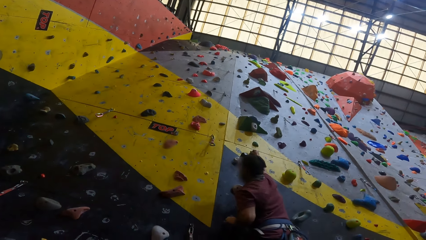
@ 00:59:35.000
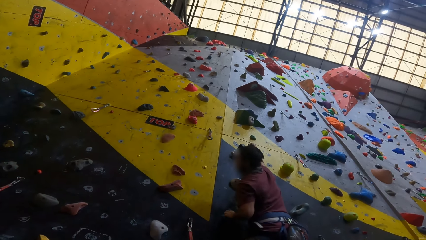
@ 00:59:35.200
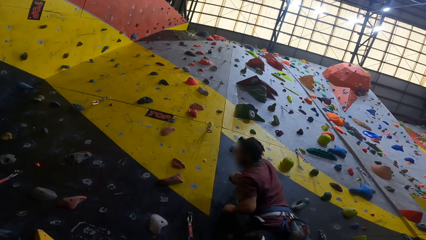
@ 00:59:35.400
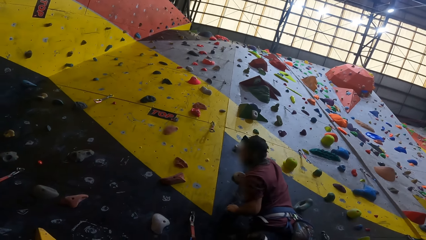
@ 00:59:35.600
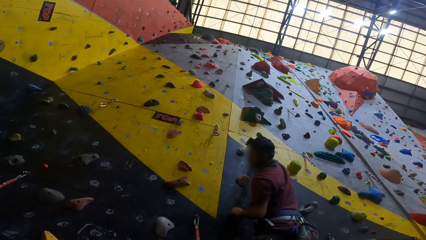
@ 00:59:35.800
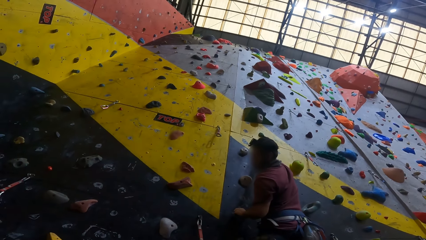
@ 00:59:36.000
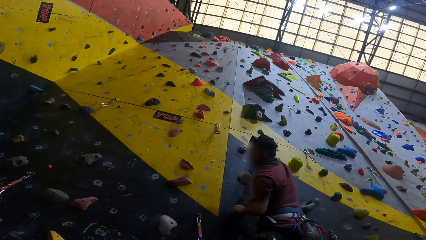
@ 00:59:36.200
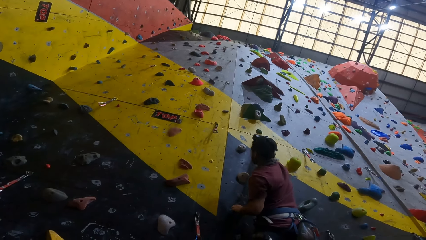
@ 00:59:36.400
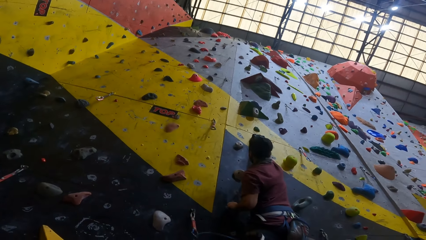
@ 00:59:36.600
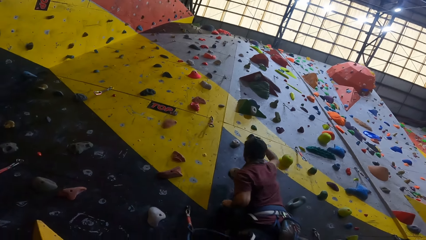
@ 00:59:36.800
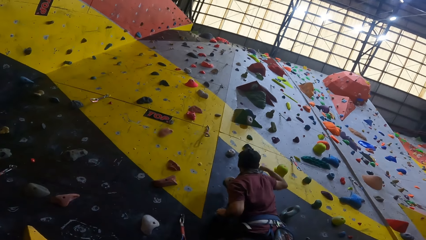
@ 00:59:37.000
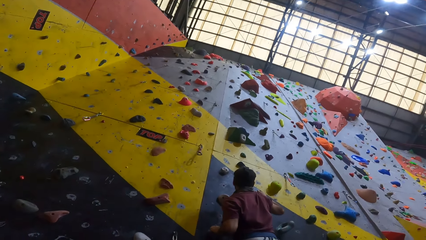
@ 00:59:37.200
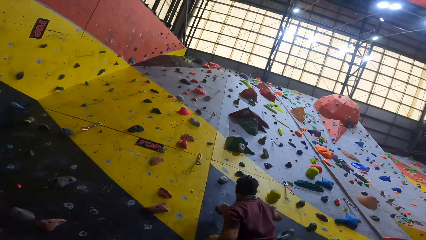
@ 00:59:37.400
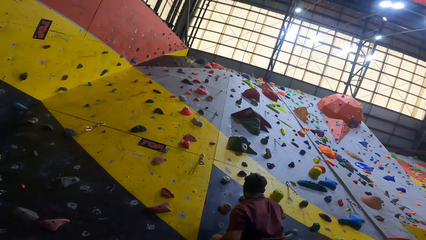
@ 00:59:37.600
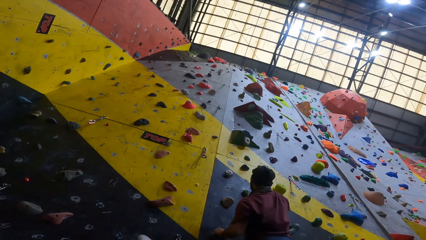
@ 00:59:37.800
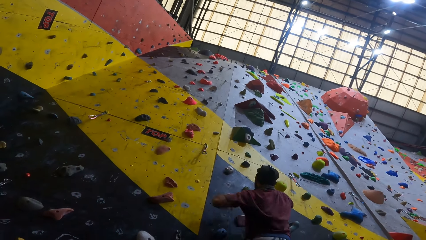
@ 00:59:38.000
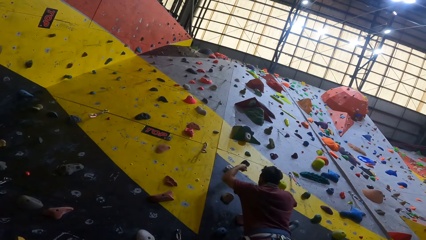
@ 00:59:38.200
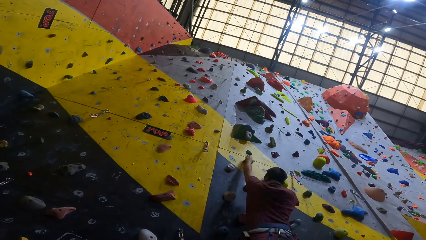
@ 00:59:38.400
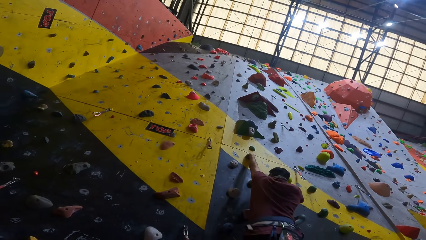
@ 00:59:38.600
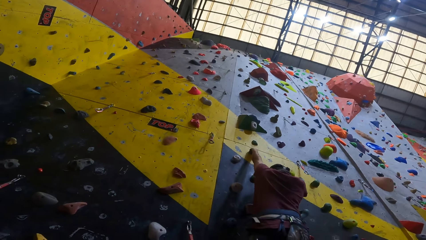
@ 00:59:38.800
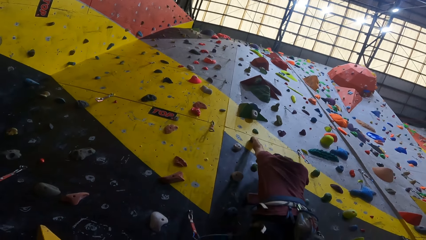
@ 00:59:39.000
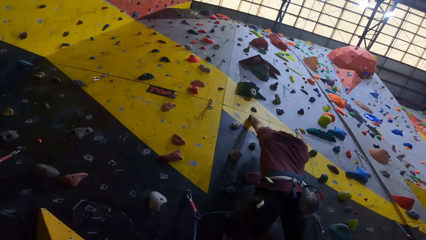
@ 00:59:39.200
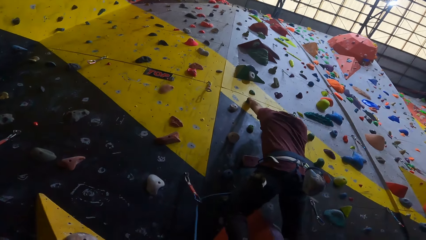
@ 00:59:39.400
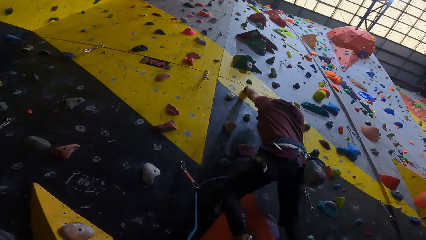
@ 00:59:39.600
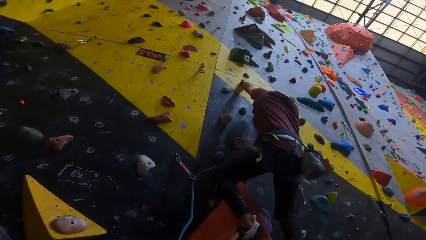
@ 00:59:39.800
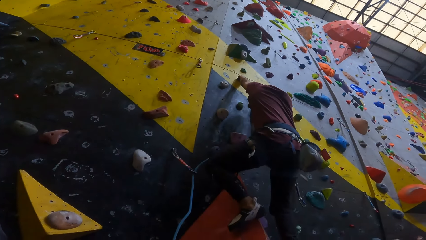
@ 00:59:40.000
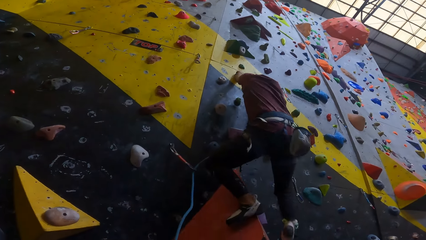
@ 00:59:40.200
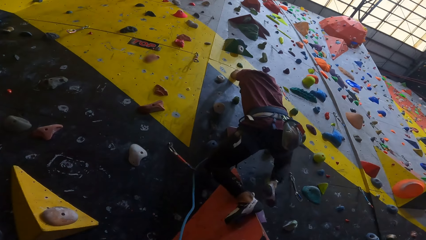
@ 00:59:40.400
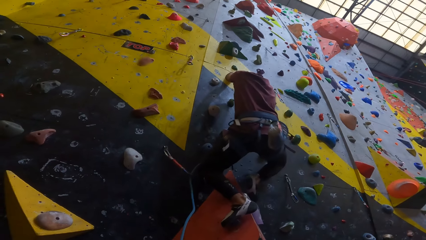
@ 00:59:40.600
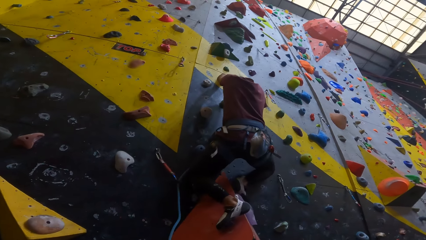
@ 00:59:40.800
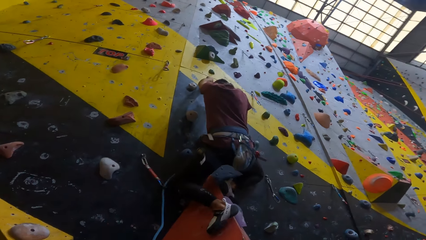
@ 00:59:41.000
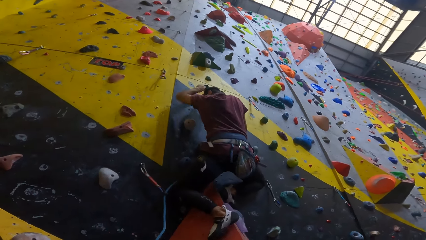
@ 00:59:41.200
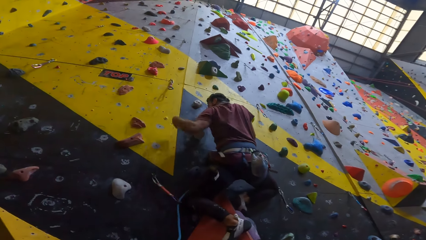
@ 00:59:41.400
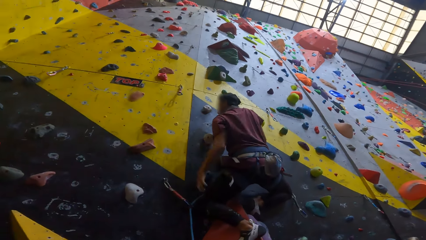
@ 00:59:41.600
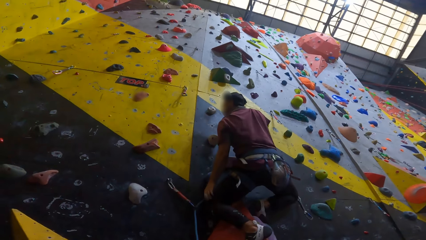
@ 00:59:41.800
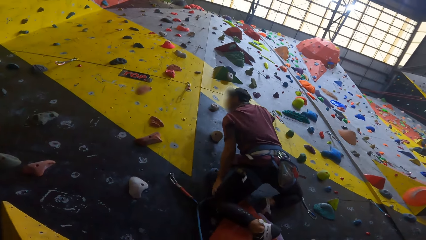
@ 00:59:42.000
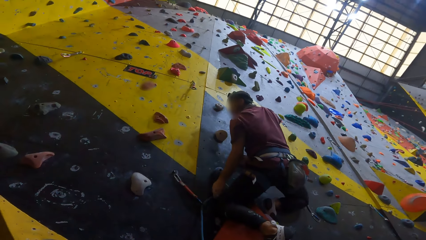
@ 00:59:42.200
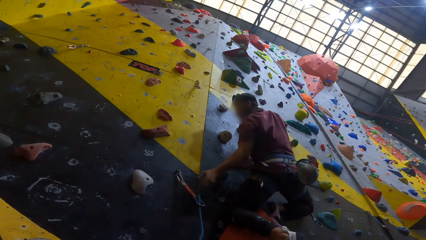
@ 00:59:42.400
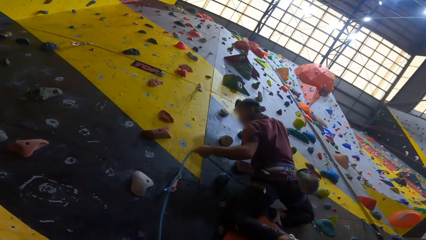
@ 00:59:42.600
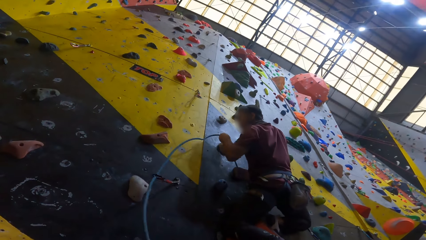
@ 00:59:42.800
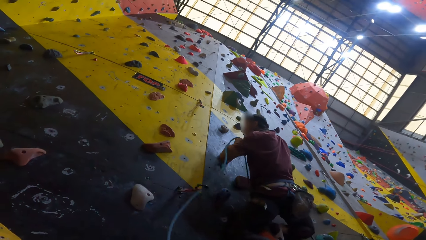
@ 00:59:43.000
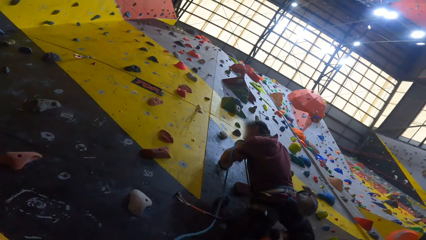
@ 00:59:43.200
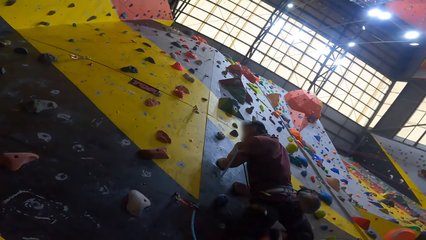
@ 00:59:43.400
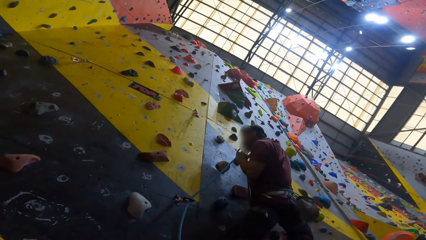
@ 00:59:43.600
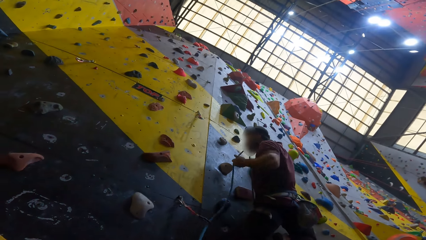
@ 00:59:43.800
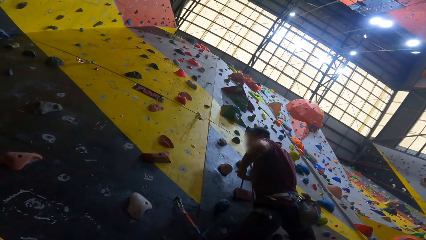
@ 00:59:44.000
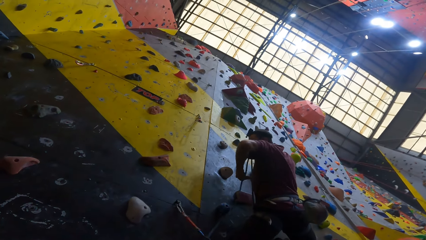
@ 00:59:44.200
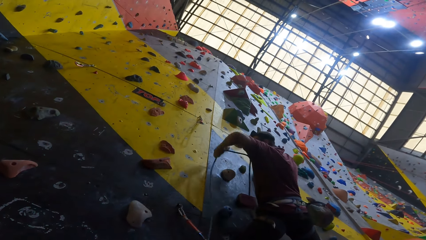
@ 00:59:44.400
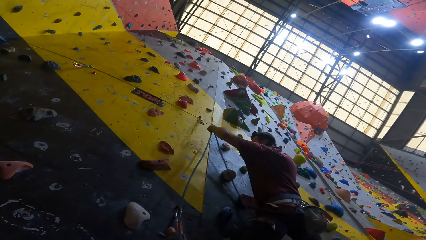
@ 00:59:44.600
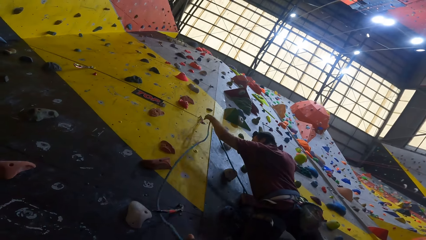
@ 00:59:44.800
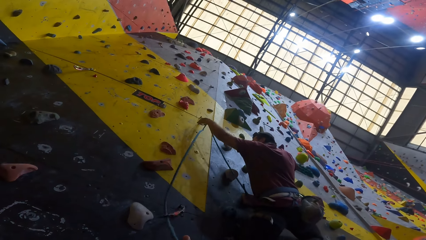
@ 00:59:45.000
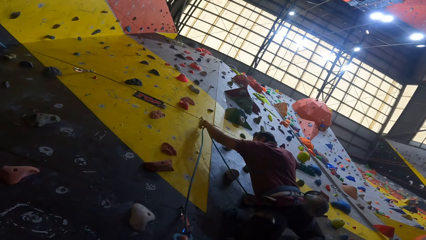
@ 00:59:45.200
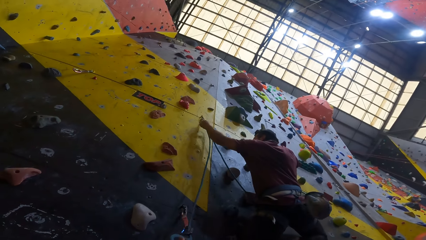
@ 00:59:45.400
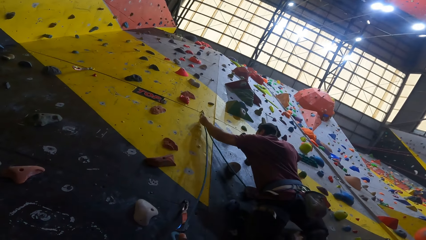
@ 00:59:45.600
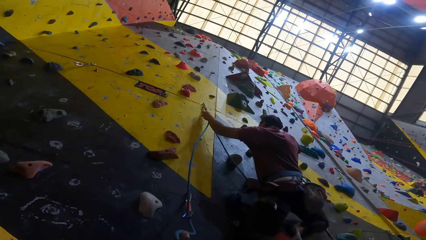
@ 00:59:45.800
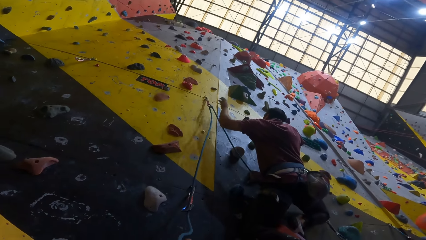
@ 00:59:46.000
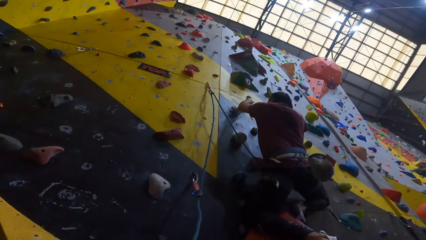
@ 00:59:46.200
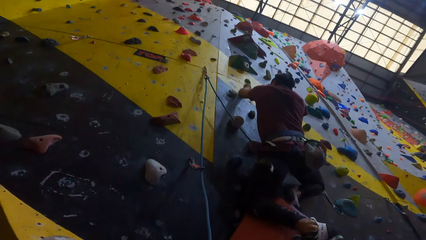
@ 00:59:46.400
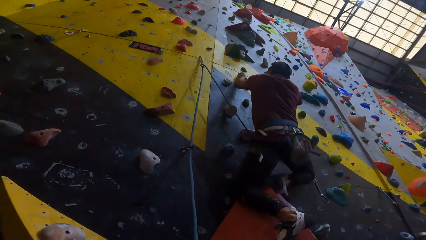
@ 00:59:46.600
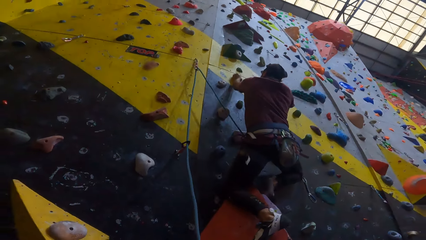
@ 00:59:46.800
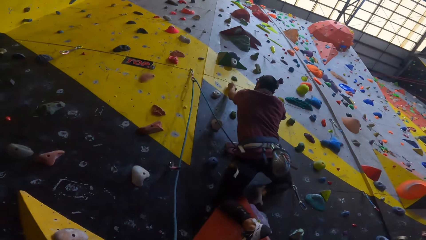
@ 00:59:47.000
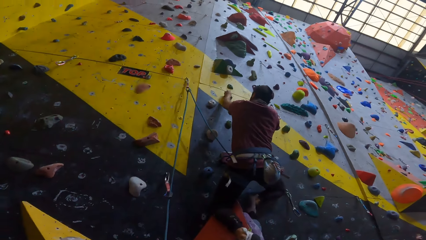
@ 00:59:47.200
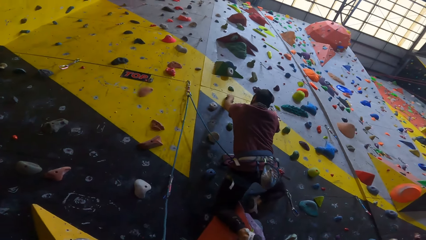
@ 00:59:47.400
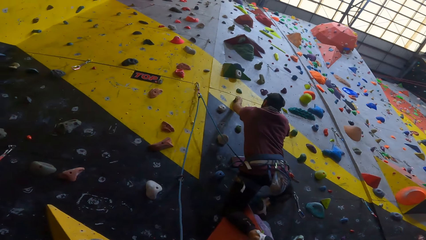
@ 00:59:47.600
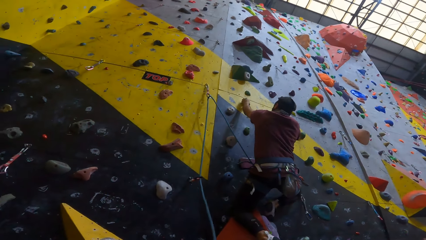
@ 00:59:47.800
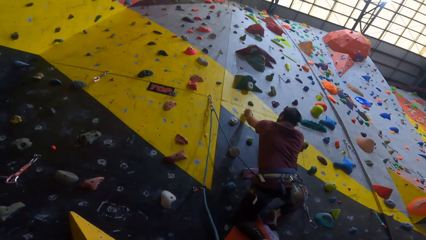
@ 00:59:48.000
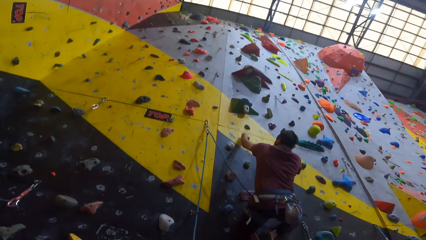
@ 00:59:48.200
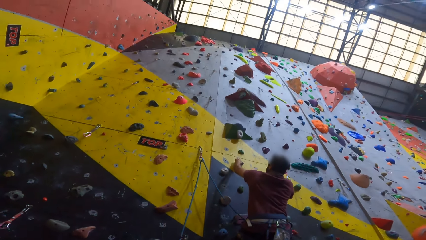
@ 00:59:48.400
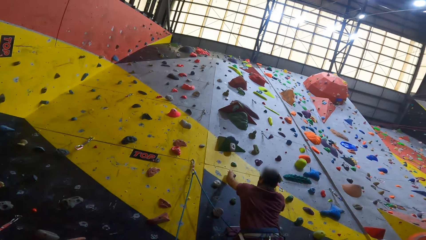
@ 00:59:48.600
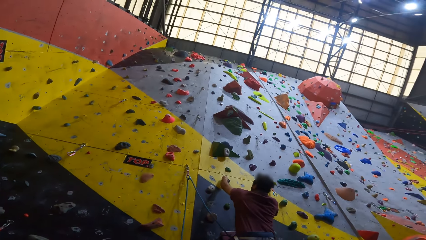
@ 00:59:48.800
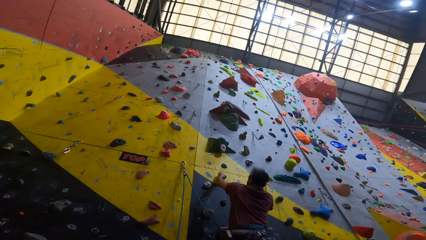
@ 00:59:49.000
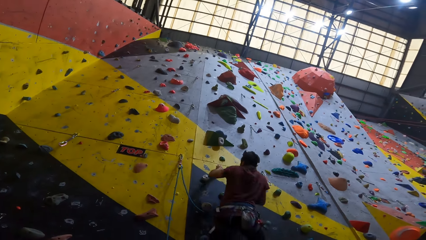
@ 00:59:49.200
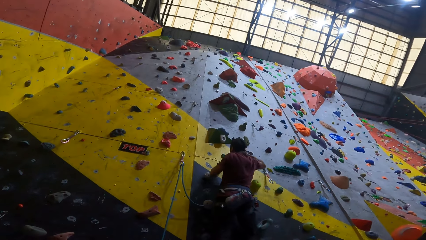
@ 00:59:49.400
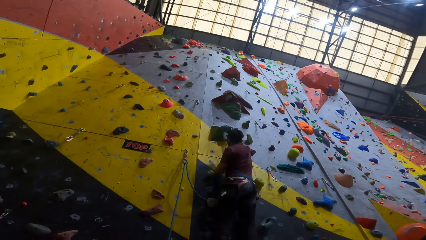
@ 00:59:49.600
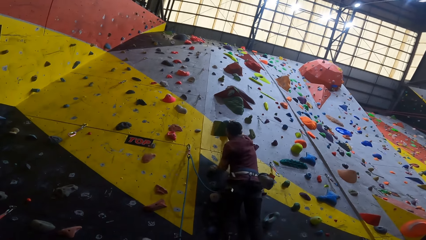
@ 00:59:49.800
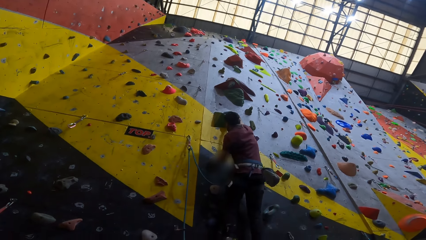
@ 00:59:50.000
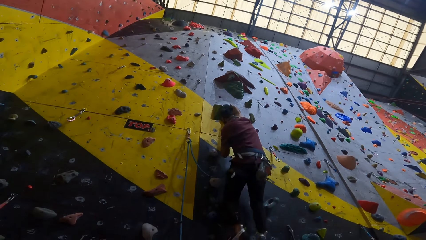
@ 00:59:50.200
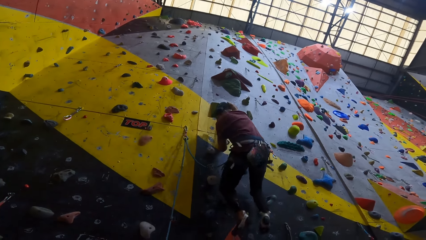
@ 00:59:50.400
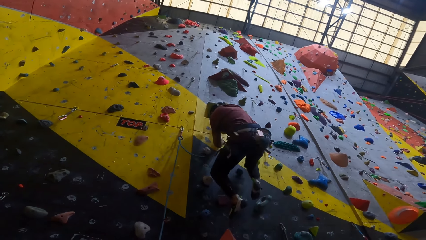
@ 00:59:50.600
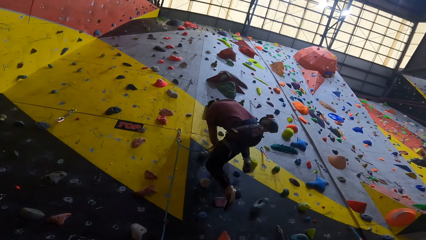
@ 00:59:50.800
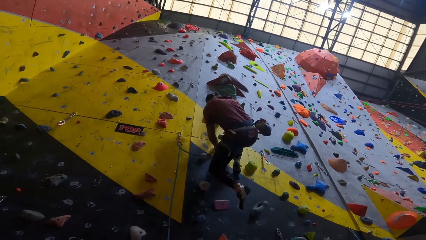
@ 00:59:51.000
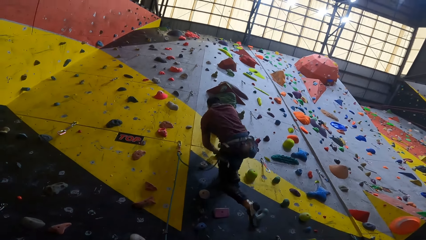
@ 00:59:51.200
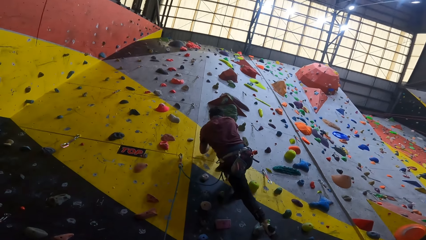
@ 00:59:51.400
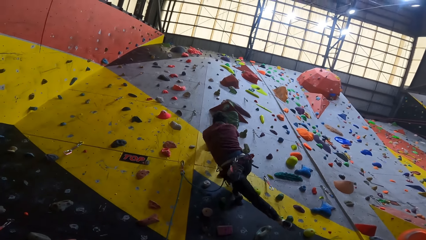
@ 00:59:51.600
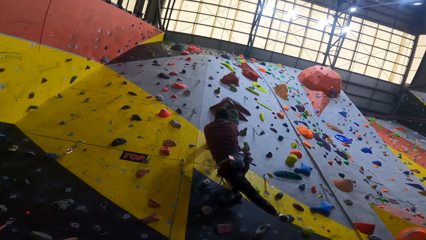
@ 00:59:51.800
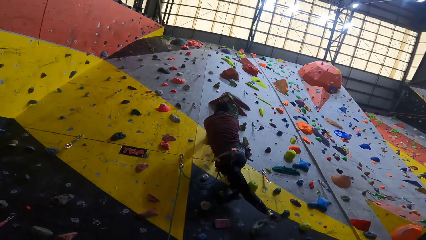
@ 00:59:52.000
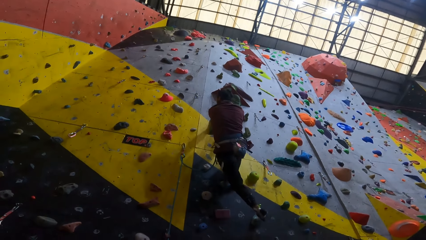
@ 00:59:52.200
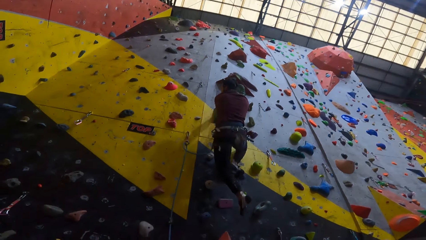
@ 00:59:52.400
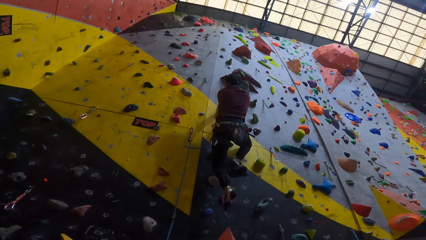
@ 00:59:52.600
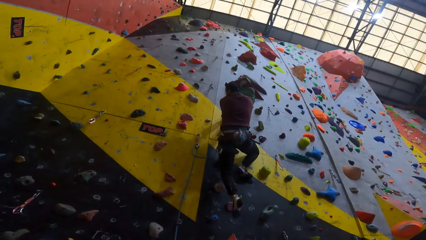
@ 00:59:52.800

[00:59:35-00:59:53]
A man climbs the rock. The man pulls the rope and places the rope on the hook. The man climbs the boulder wall.
